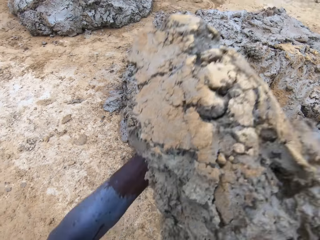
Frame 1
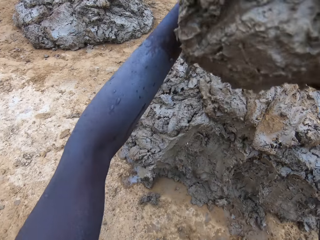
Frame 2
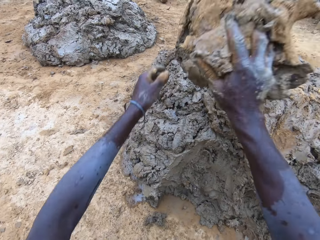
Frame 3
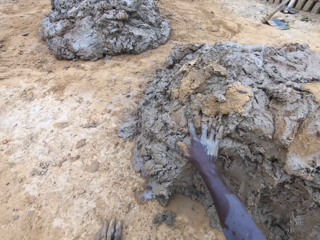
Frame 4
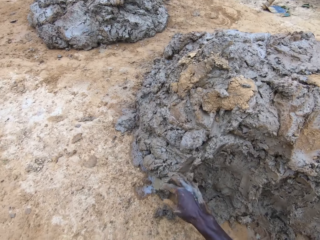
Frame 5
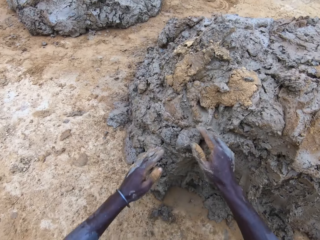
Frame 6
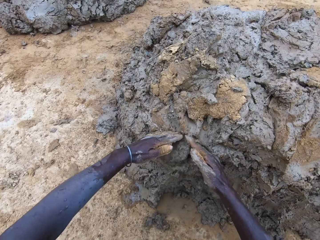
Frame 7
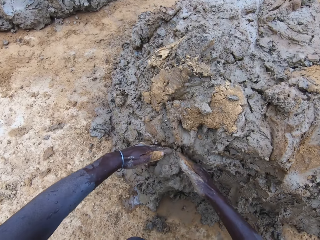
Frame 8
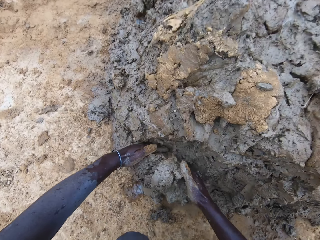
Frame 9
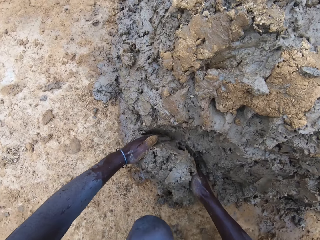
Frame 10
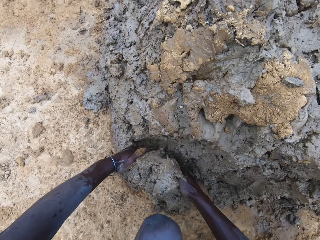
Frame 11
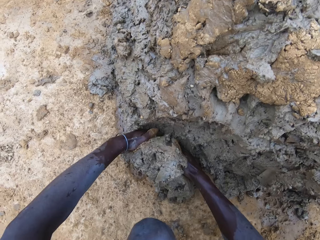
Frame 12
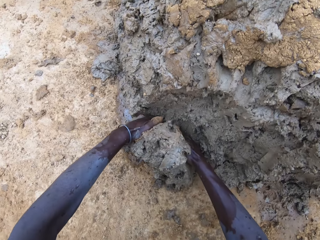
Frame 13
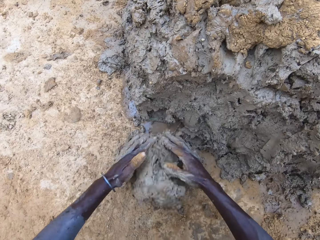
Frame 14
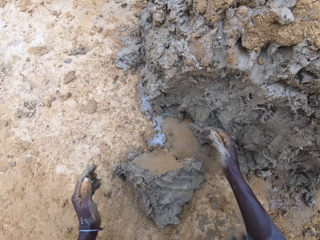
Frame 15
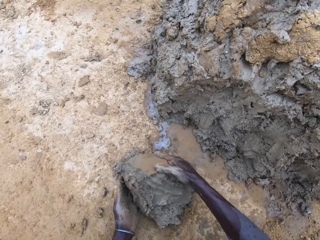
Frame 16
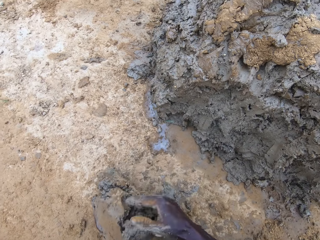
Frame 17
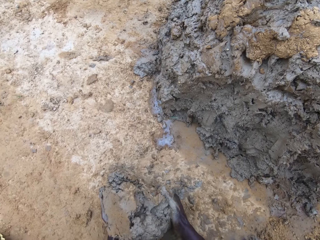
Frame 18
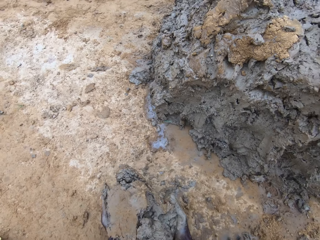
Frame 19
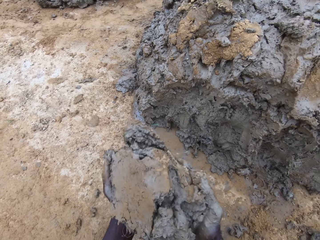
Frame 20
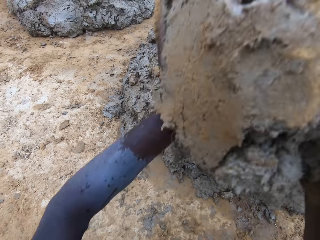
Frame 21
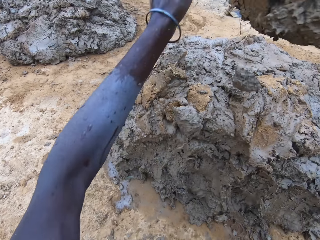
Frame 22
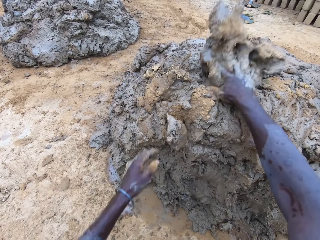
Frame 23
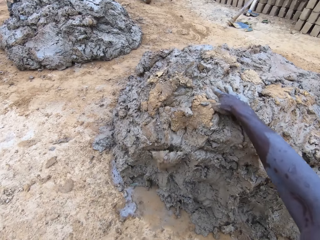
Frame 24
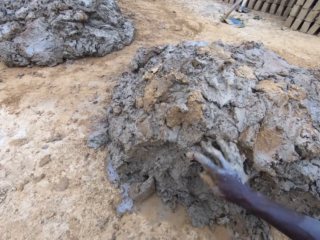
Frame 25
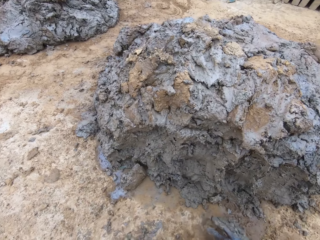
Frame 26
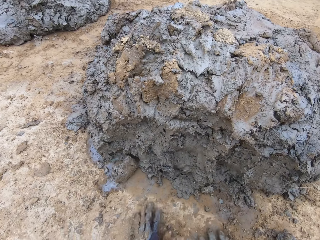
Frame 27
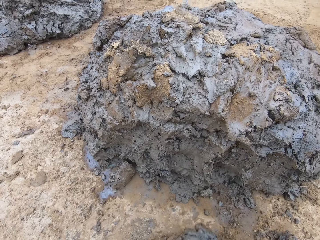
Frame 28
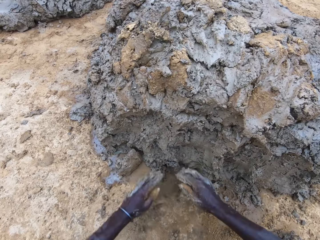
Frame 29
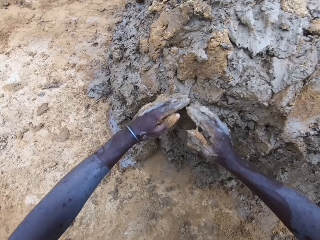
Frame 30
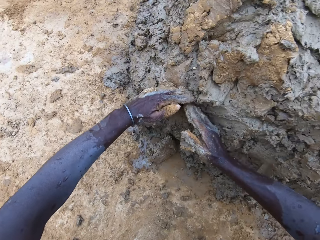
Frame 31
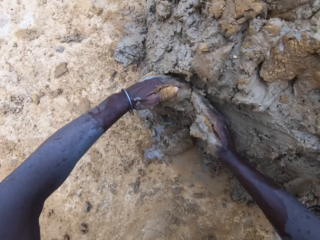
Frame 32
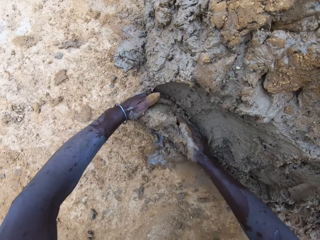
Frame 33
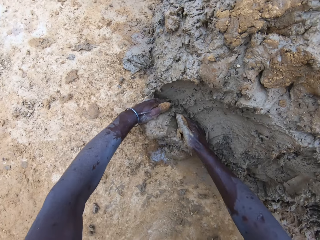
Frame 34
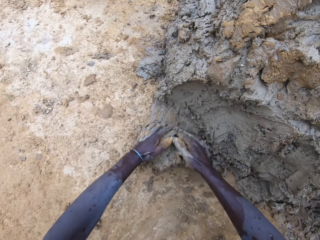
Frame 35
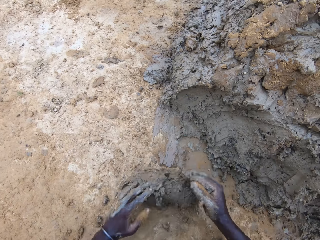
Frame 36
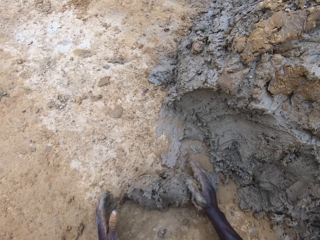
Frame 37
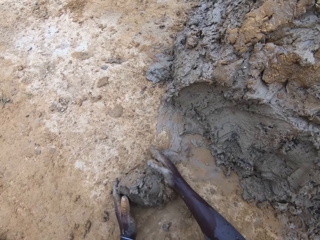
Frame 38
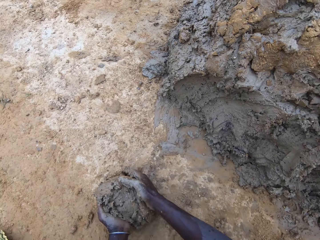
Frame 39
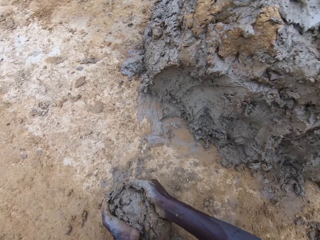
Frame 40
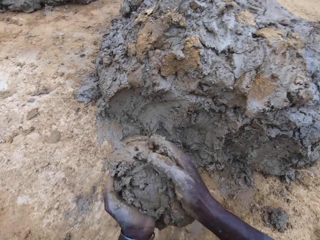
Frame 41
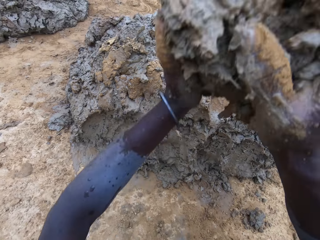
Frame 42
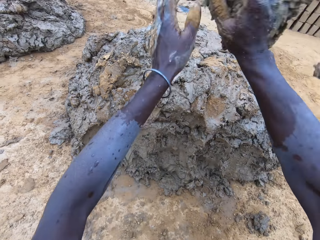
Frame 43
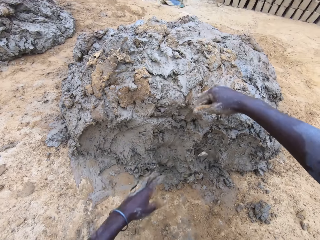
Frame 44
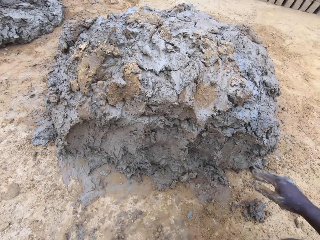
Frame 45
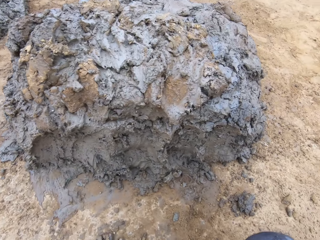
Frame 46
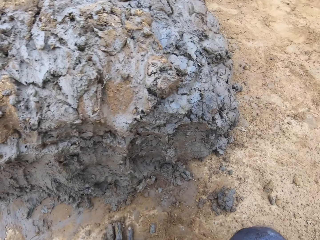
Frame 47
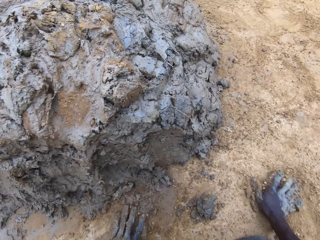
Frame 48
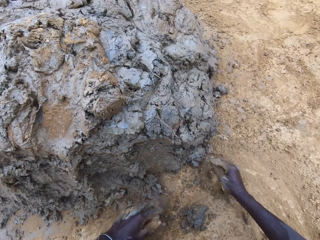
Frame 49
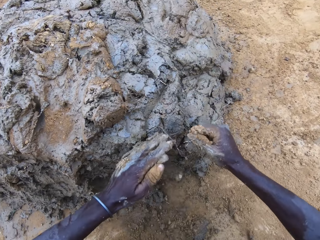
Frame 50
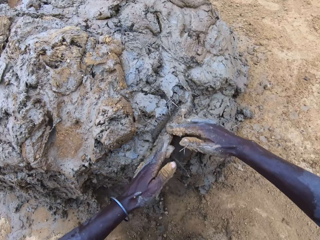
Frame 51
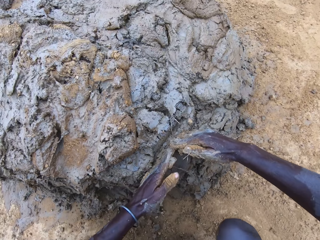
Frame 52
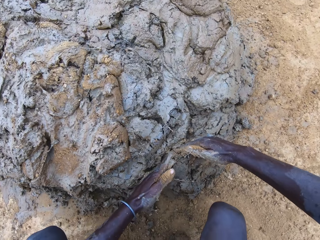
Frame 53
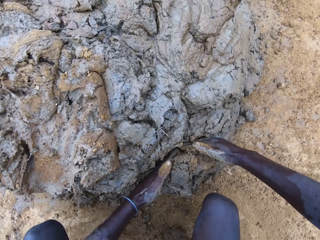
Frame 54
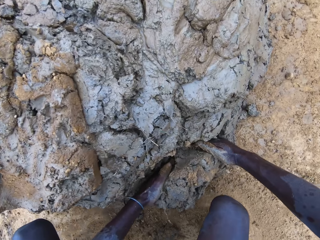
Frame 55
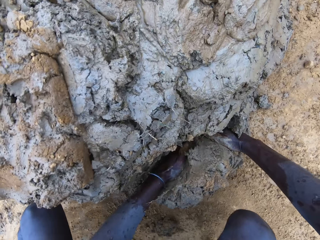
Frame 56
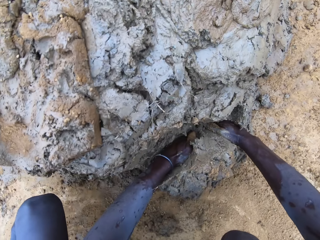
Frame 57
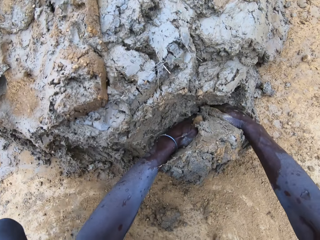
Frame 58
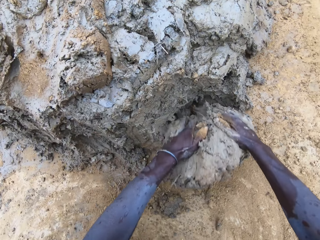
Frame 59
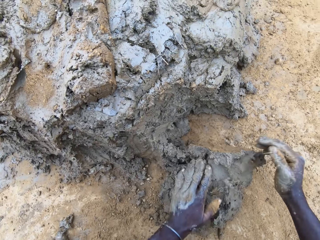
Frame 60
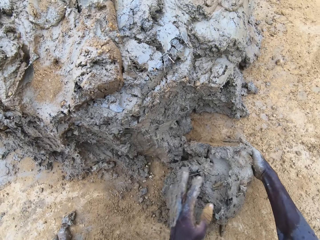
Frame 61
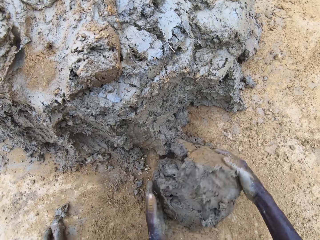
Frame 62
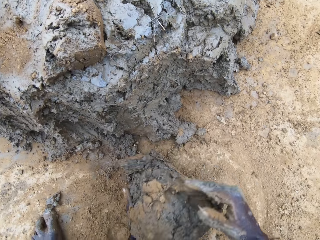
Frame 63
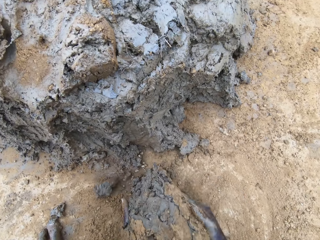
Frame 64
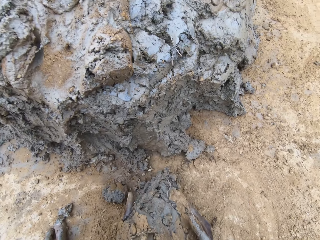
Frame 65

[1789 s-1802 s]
The camera wearer throws the mud on the mud pile. They scoop the mud. They throw the mud on the mud pile. They scoop the mud with hands. They throw the mud on the mud pile. They scoop the mud with hands.

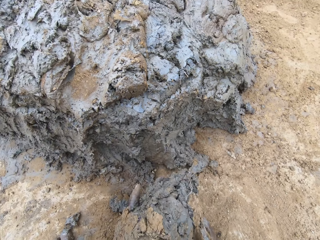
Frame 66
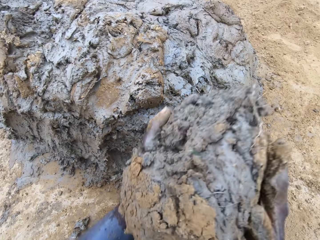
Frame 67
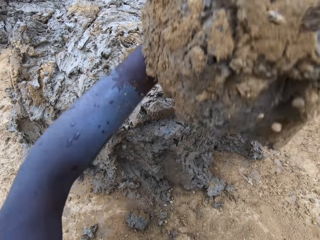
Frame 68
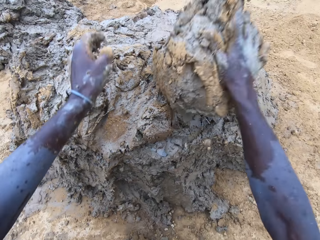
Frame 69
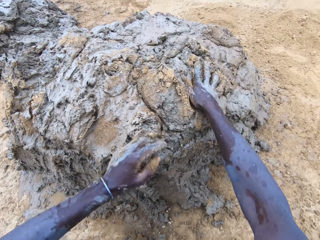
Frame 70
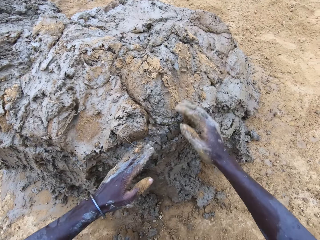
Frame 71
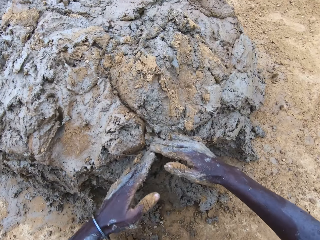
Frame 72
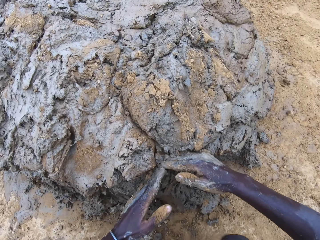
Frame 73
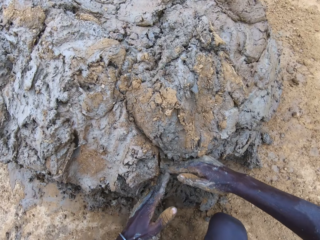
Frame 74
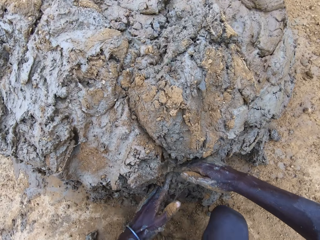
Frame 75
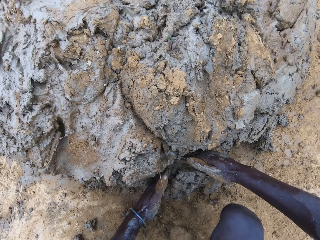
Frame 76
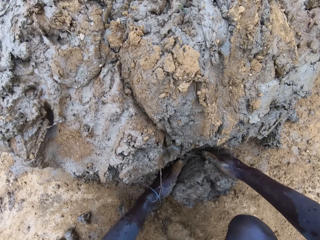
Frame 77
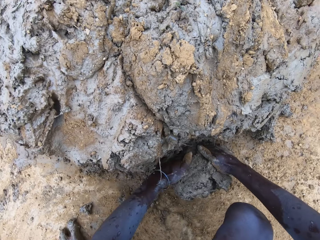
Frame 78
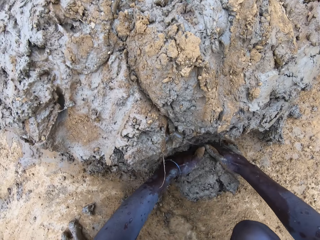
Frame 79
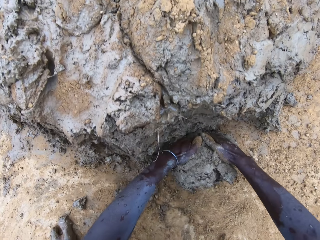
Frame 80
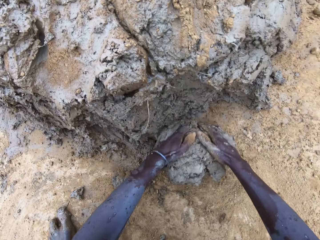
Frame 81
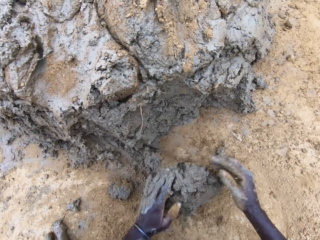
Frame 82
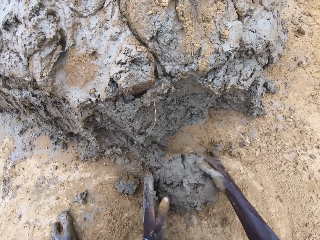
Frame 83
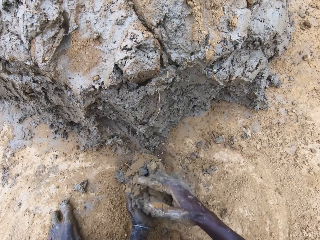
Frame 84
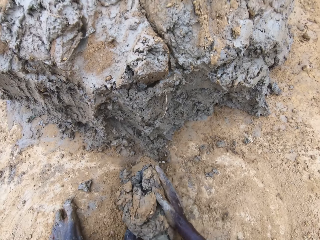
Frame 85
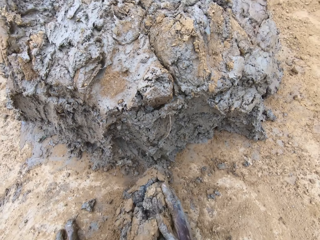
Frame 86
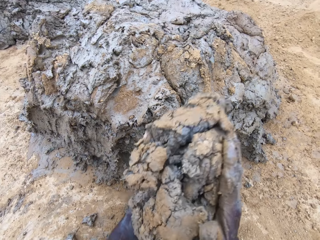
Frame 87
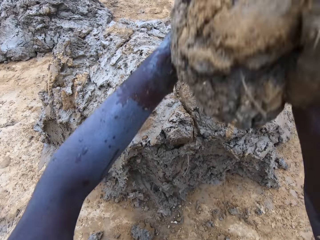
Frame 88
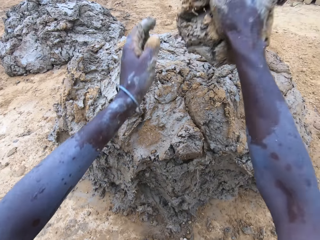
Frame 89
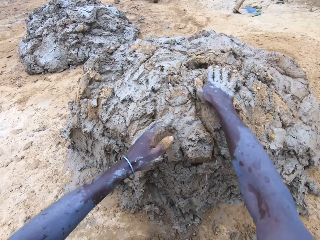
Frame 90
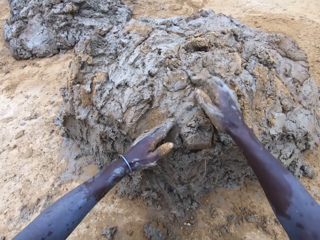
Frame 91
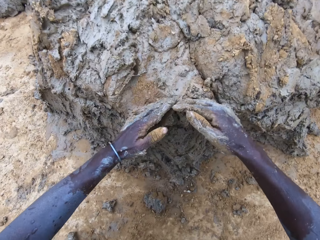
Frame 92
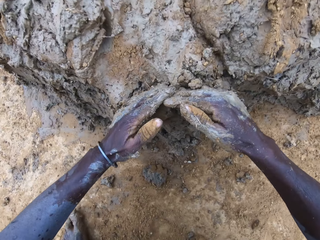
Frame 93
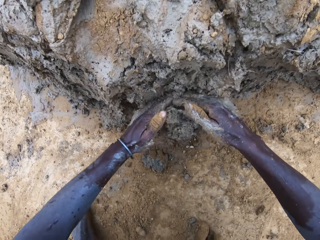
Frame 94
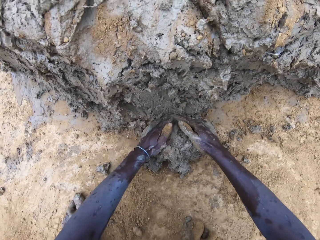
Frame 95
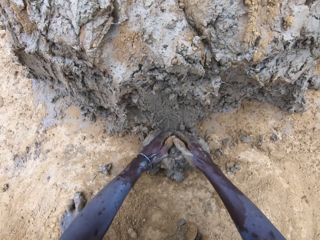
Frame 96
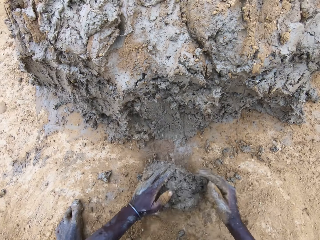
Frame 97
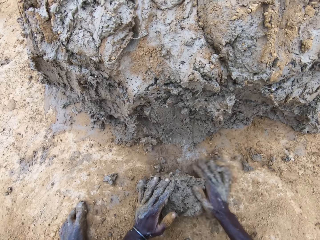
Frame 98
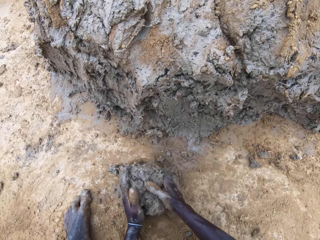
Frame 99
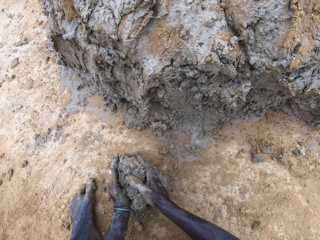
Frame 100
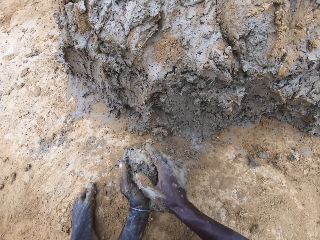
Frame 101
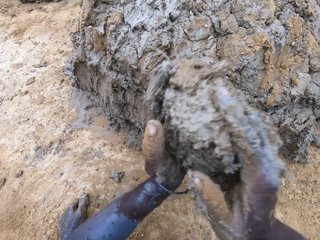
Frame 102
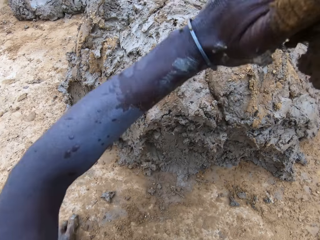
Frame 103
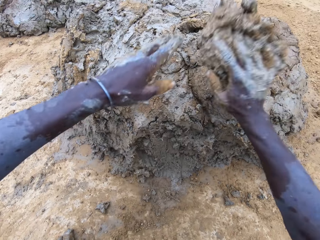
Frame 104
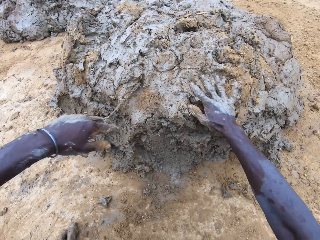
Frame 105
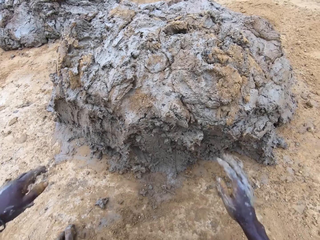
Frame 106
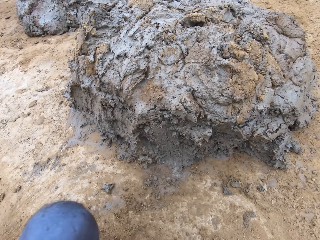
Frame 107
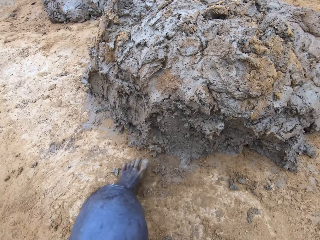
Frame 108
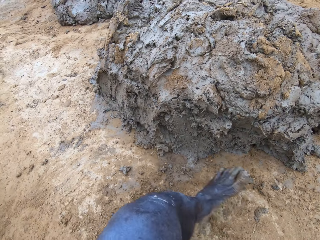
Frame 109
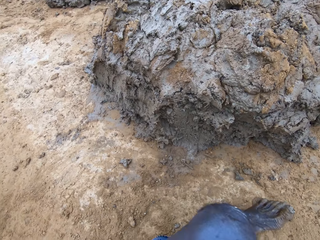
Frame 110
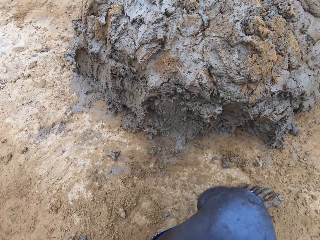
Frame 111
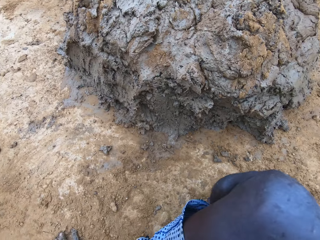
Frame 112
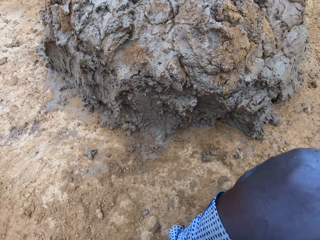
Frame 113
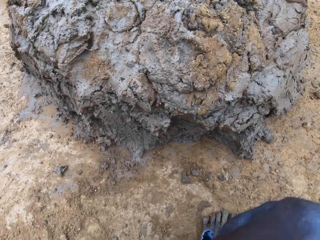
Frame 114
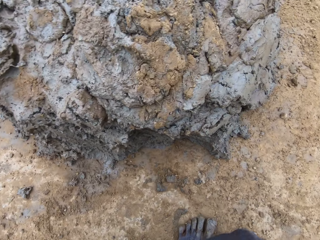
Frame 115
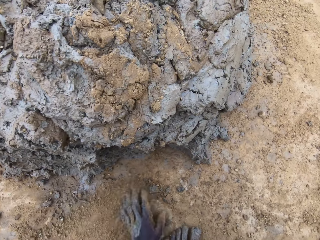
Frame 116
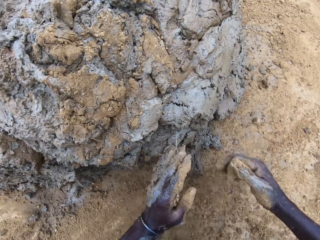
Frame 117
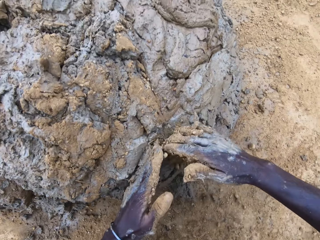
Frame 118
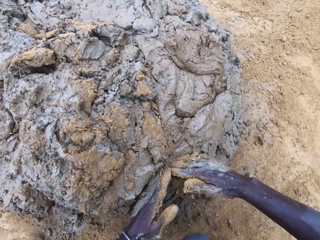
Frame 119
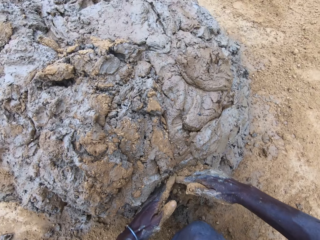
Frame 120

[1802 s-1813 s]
The camera wearer throws the mud on the mud pile. They scoop the mud with hands. They throw the mud on the mud pile. They scoop the mud with hands. They throw the mud on the mud pile. They scoop the mud.
